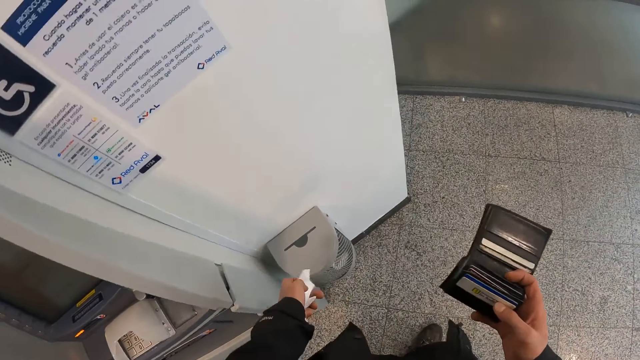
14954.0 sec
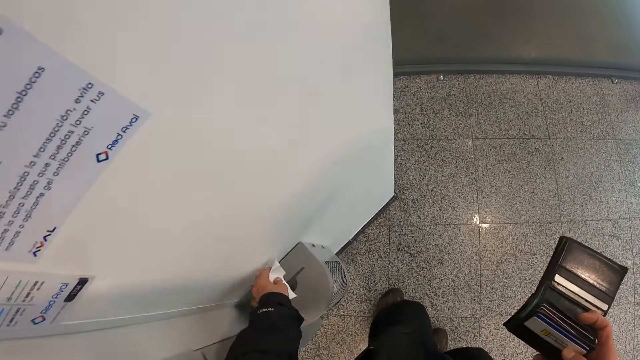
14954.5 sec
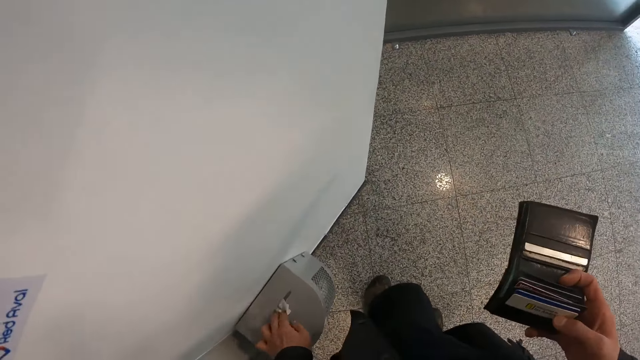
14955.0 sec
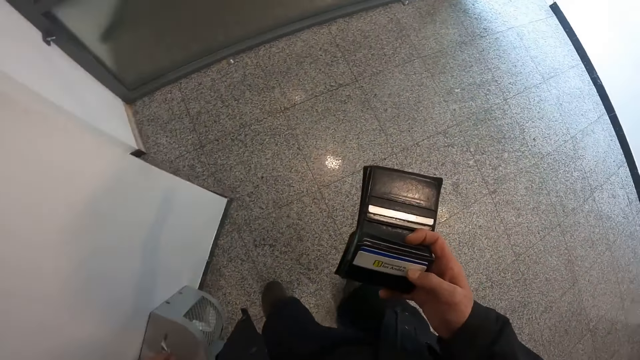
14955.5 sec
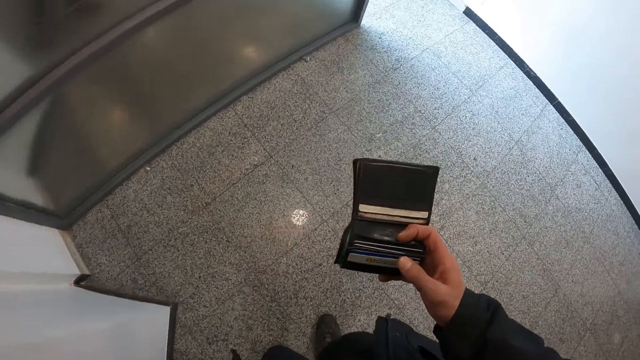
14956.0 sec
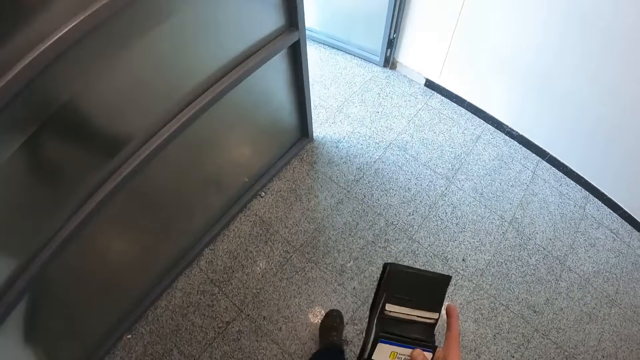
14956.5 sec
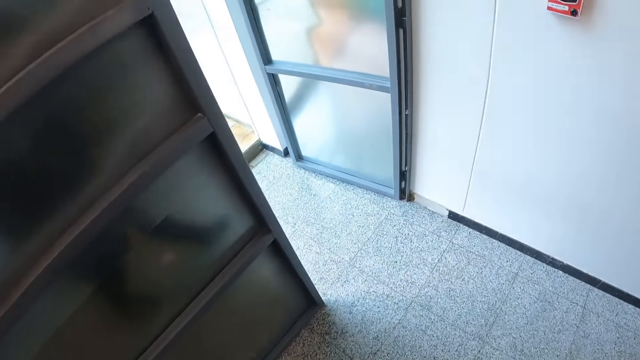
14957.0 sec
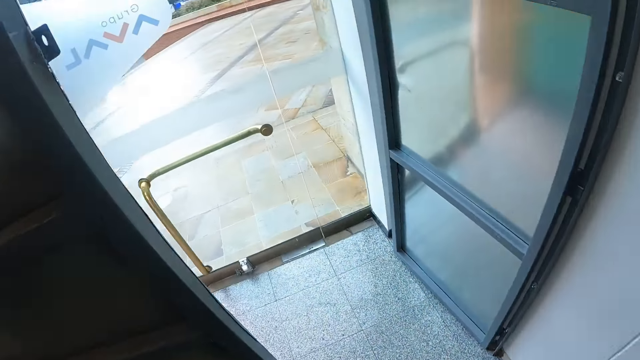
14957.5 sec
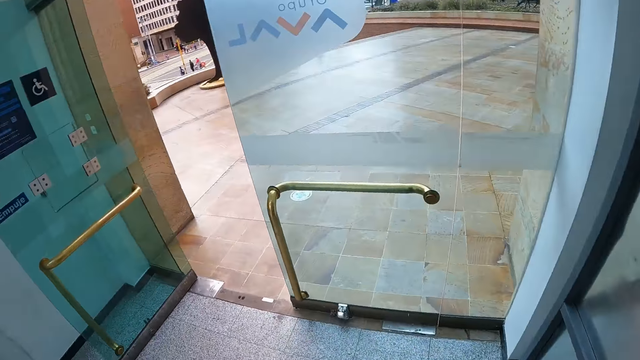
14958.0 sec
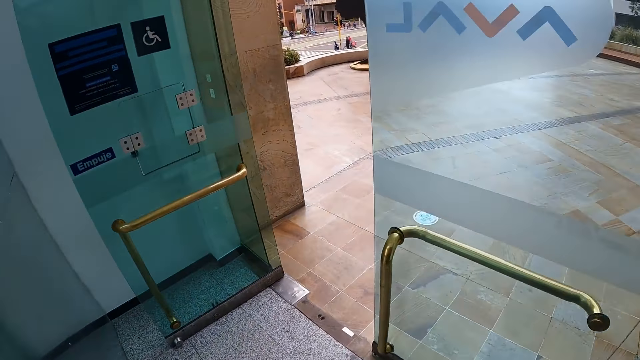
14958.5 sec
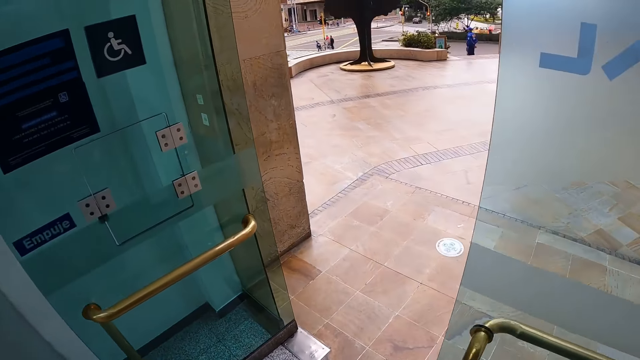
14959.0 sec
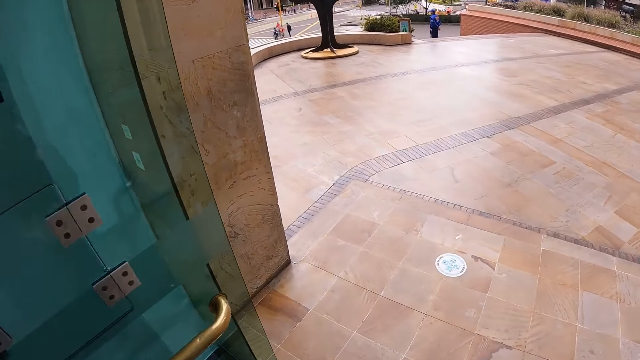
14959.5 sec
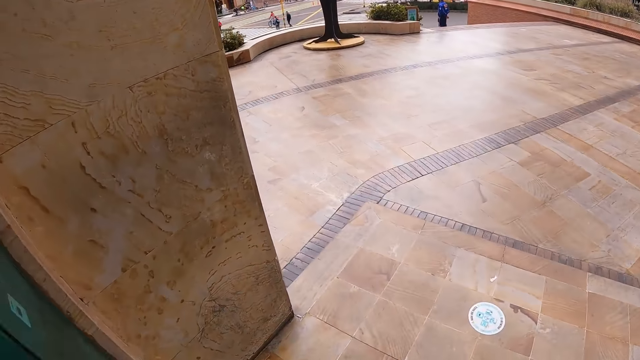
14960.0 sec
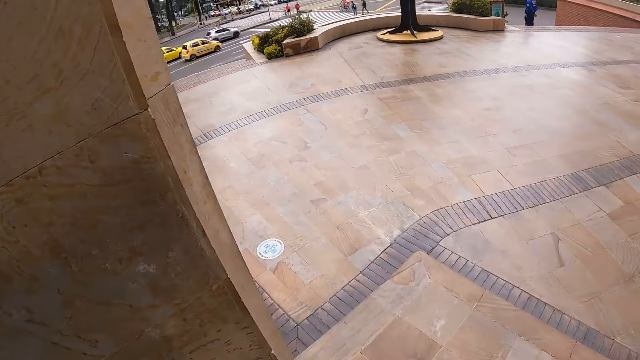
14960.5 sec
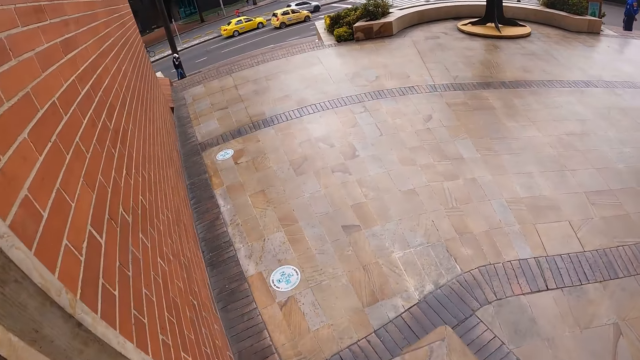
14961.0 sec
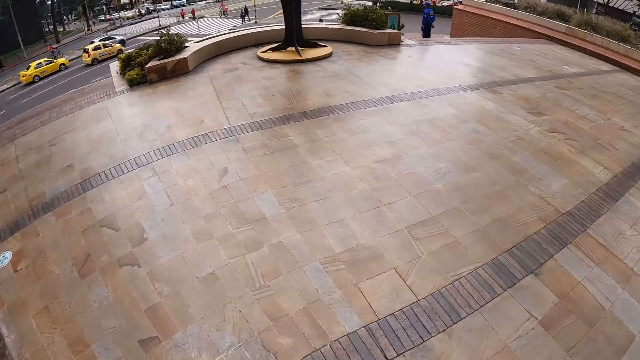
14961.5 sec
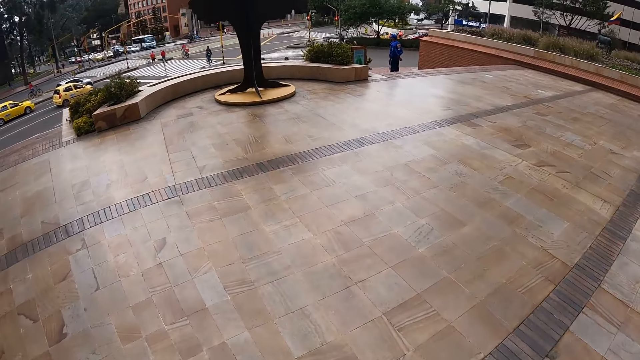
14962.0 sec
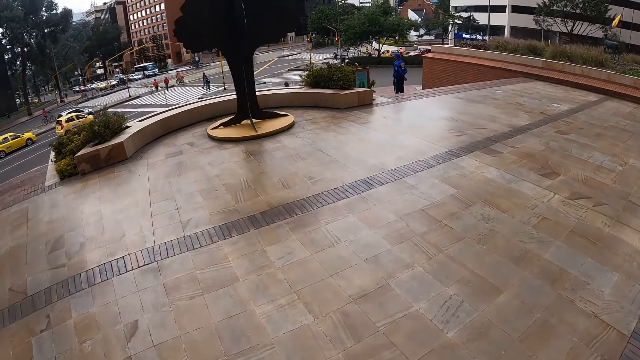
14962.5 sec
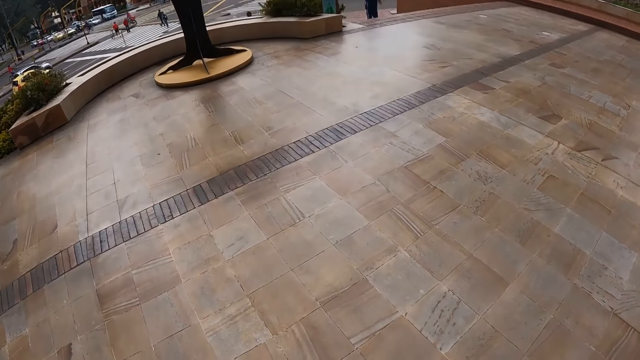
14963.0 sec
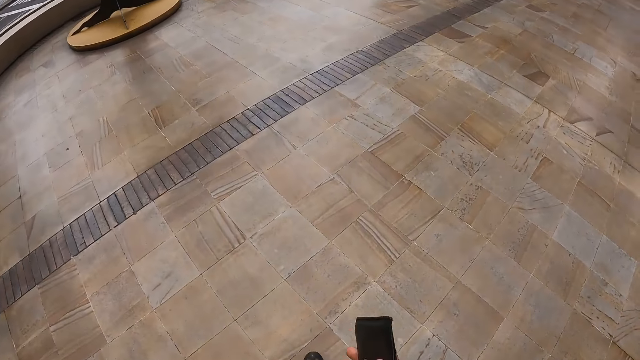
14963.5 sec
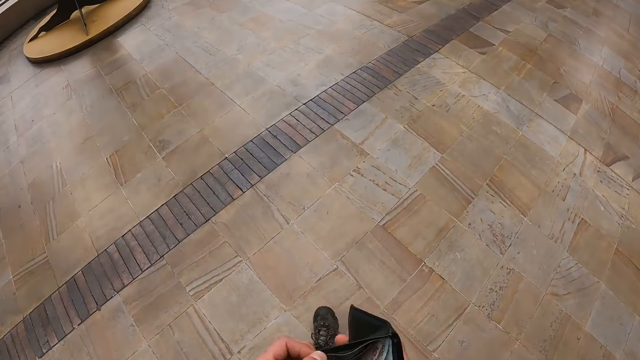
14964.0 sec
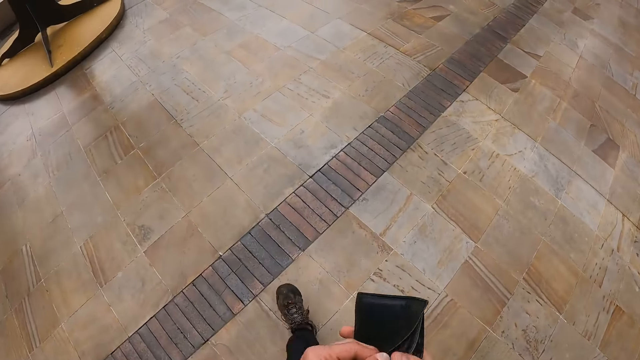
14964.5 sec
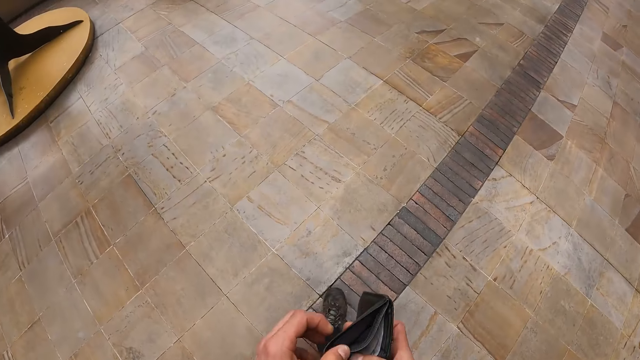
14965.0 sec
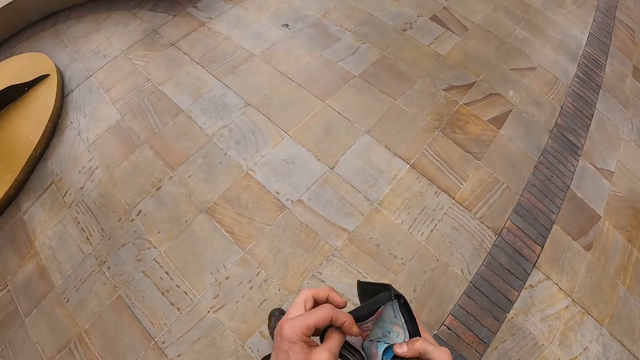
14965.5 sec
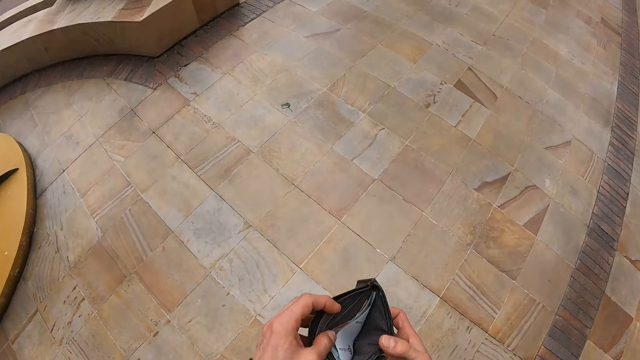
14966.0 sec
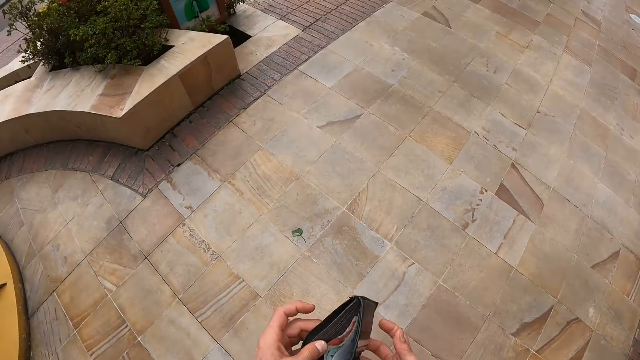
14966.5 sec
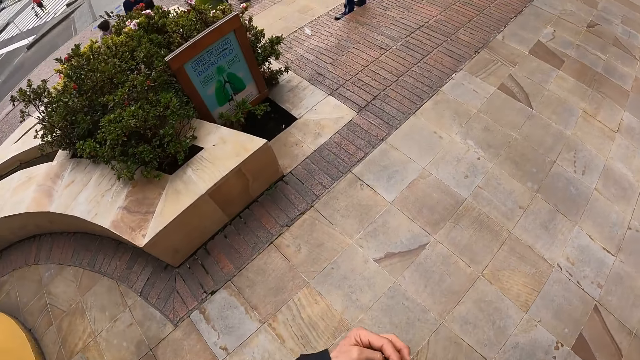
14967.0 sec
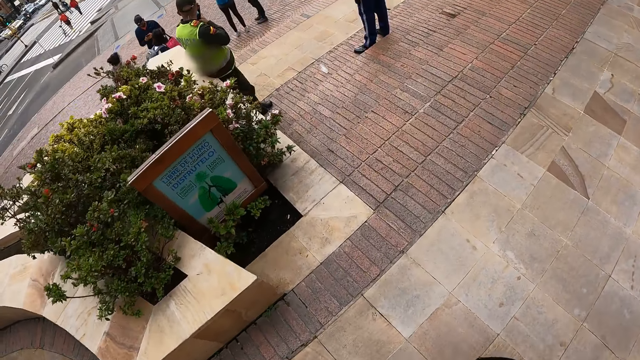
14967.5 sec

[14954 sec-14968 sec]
The camera wearer turns a bit. He stretches towards the bin. He puts the receipt in the bin with his left hand. He walks towards the door. He walks towards the door again. He walks towards the exit. He walks outside the building. He checks the wallet in his hands.

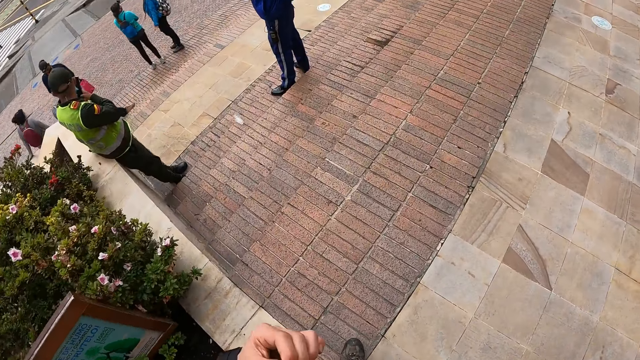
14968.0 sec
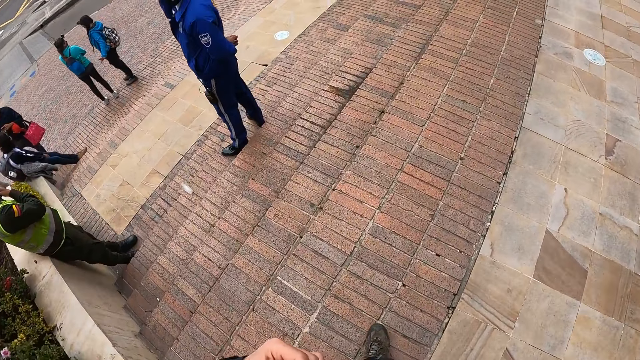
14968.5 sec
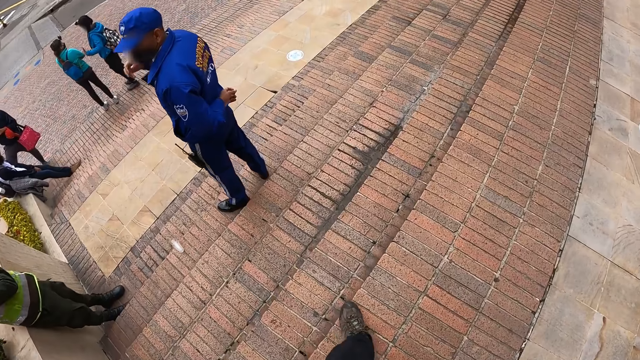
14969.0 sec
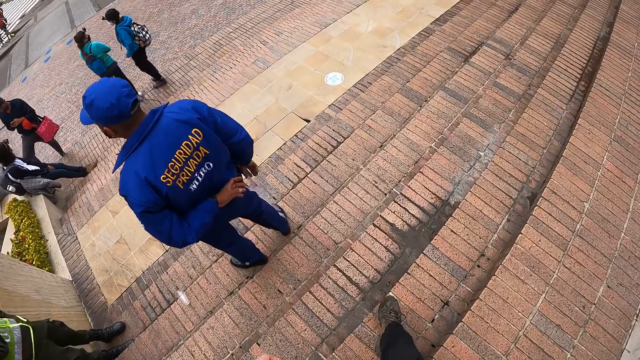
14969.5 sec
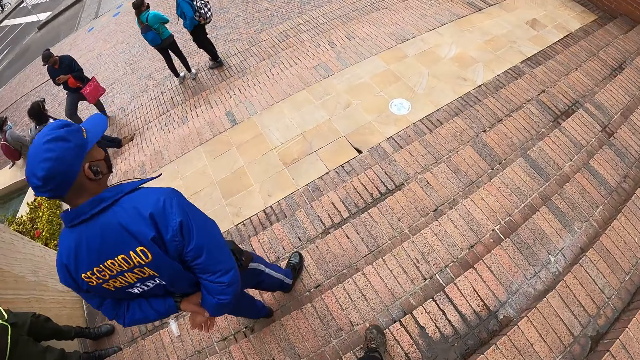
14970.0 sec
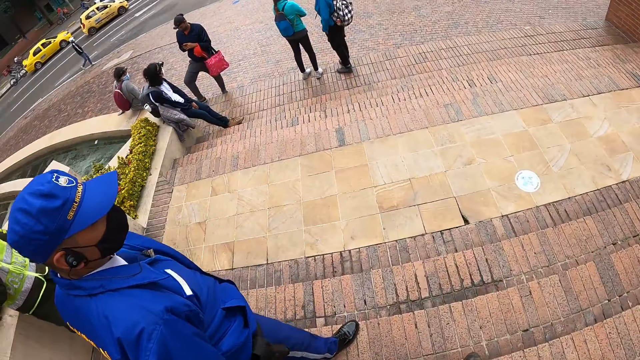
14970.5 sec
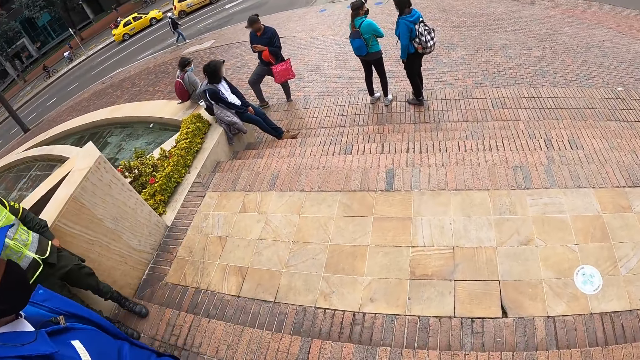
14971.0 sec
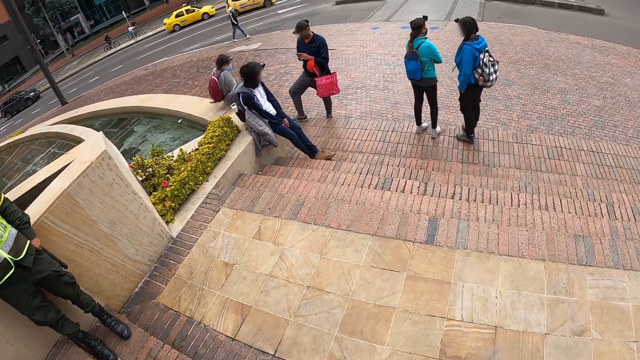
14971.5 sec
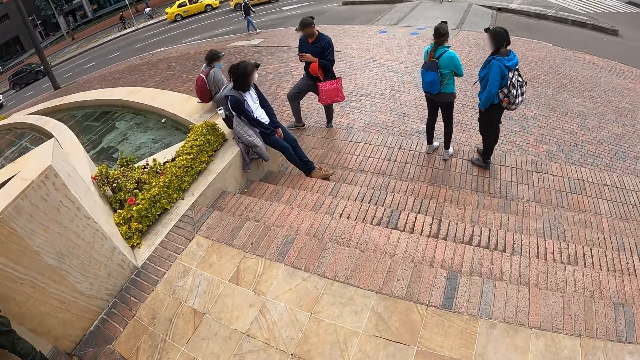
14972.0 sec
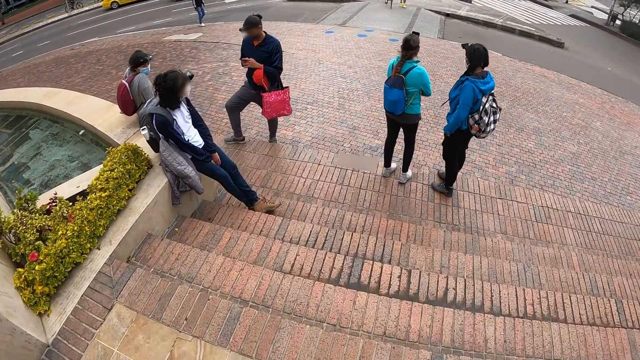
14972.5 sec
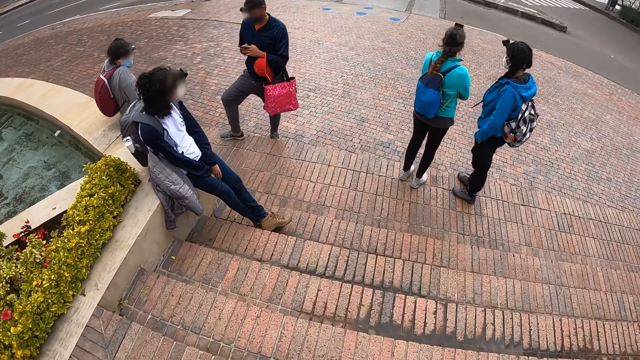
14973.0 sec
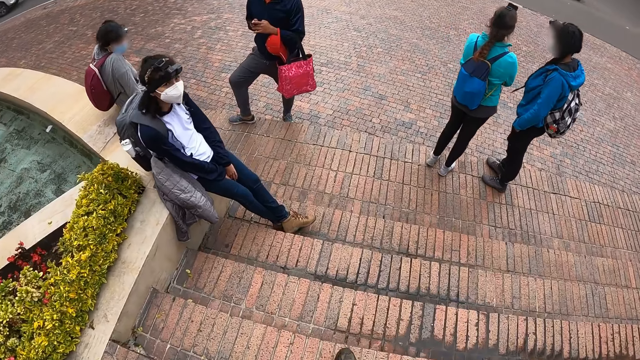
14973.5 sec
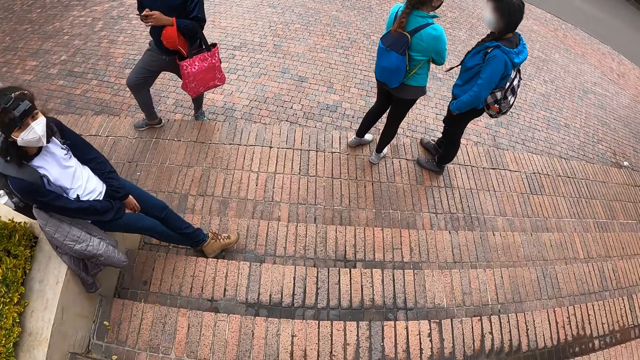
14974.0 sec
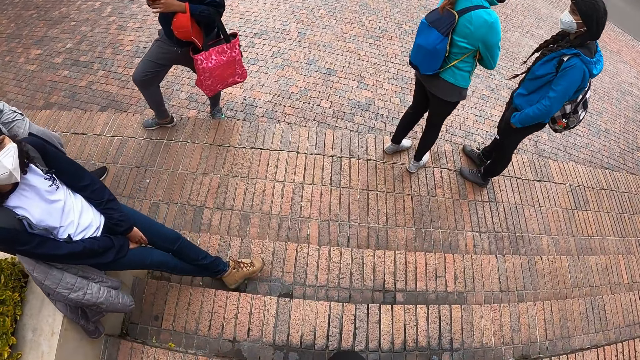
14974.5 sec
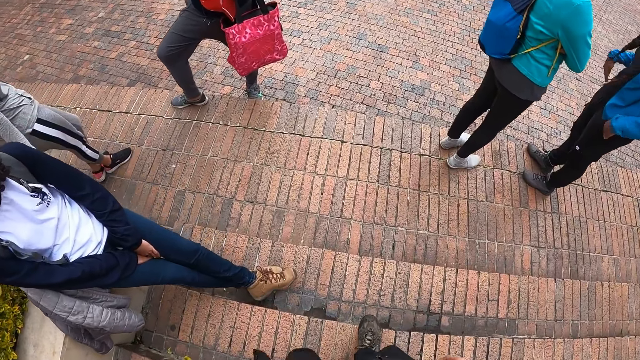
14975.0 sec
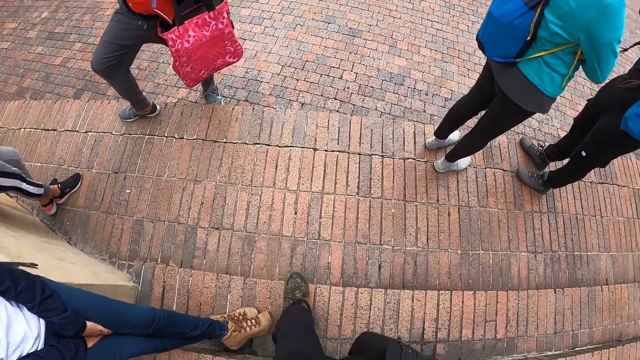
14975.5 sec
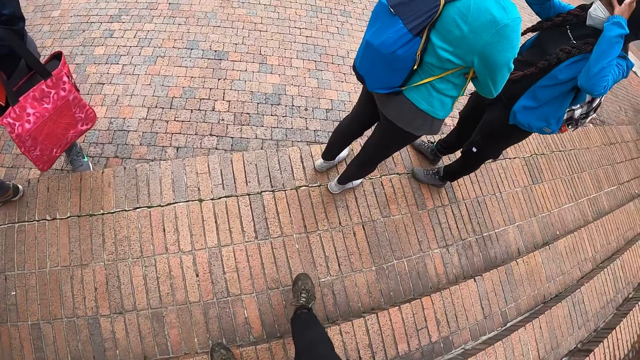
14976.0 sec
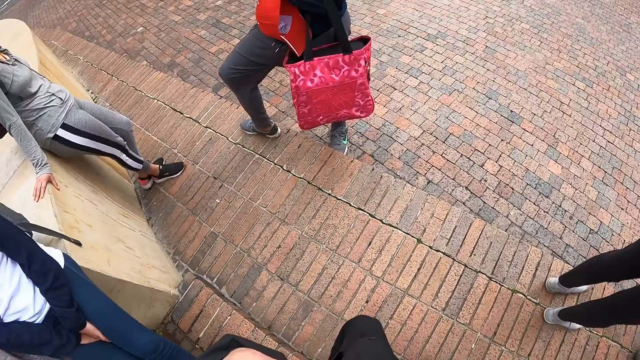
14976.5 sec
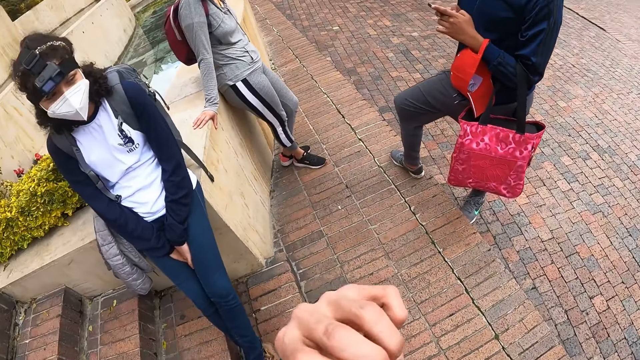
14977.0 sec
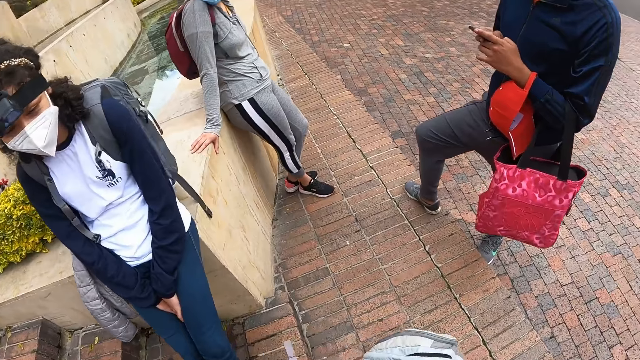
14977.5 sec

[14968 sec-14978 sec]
The camera wearer walks down the stairs and walks past the guards.
